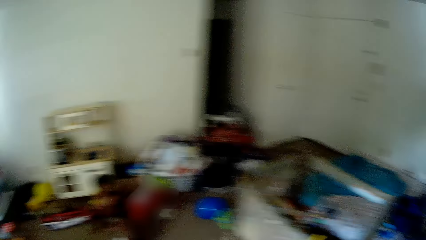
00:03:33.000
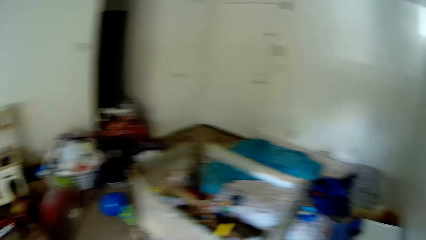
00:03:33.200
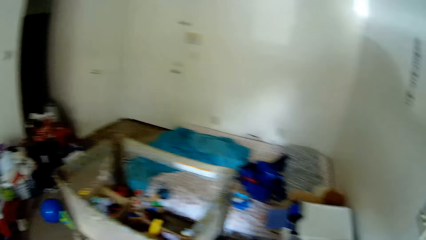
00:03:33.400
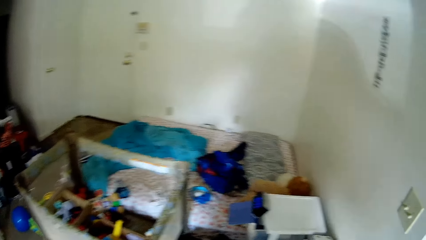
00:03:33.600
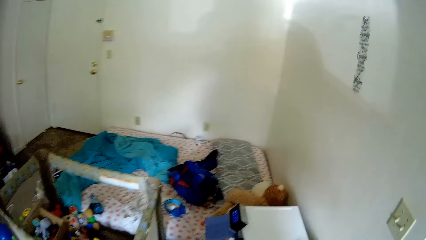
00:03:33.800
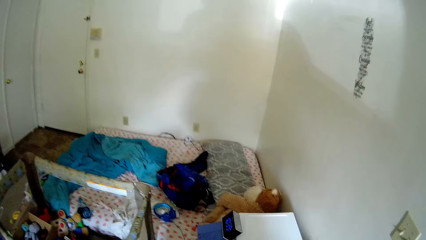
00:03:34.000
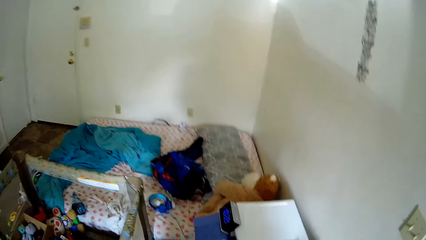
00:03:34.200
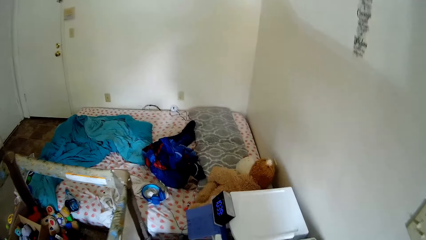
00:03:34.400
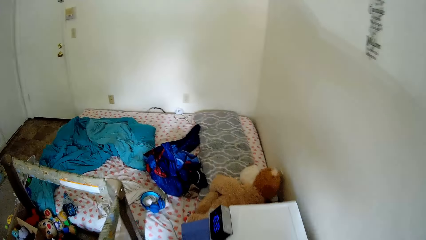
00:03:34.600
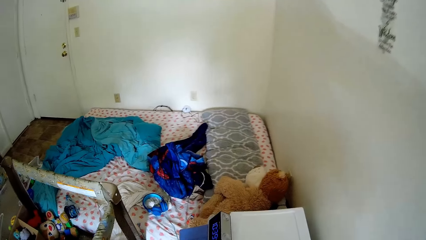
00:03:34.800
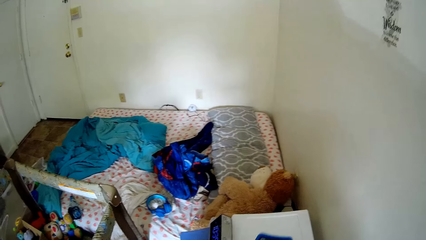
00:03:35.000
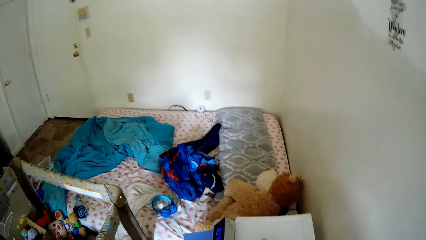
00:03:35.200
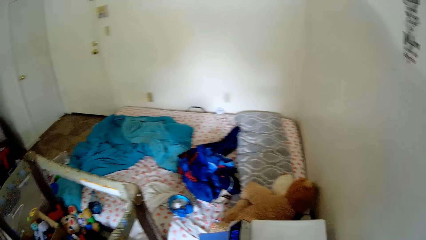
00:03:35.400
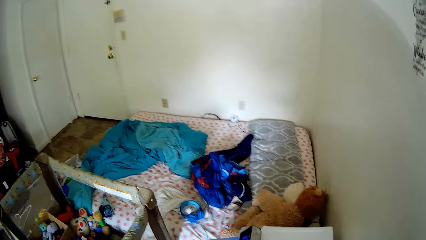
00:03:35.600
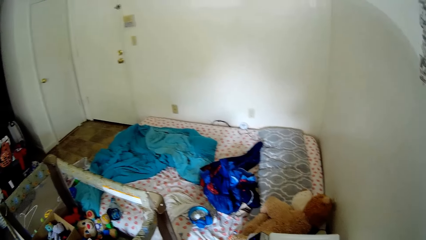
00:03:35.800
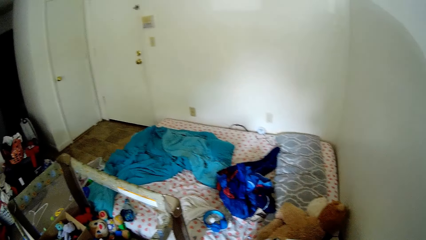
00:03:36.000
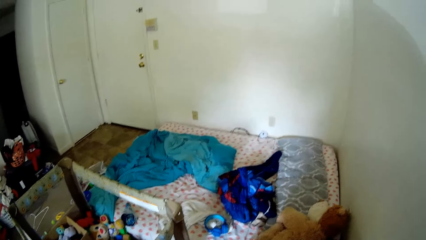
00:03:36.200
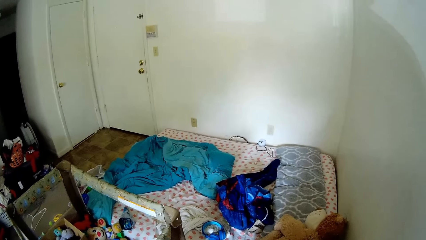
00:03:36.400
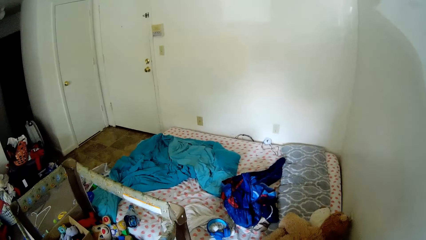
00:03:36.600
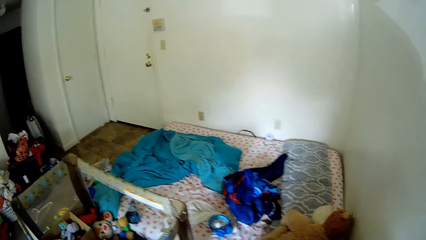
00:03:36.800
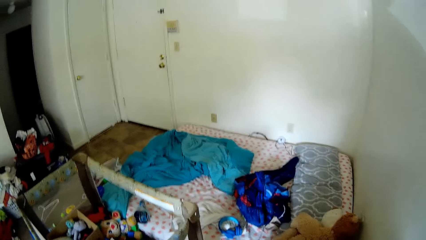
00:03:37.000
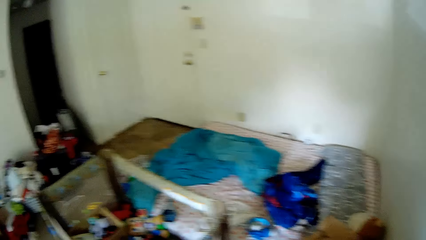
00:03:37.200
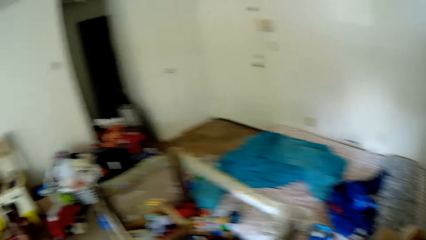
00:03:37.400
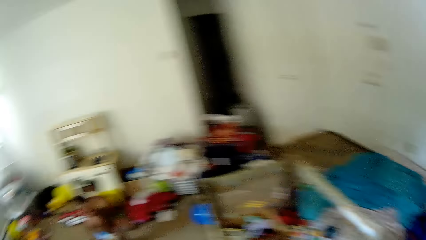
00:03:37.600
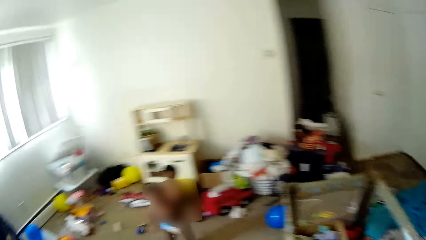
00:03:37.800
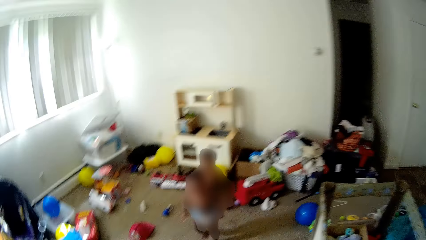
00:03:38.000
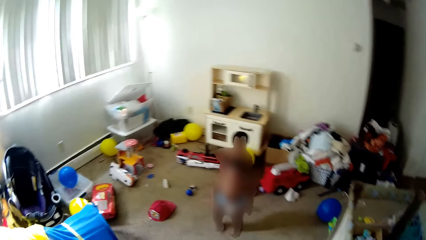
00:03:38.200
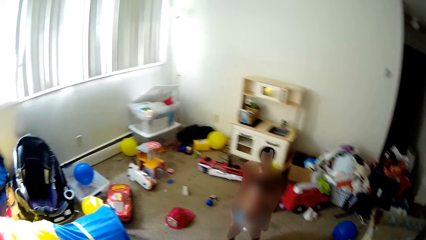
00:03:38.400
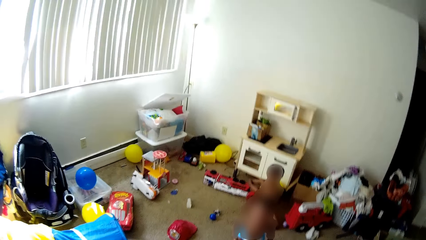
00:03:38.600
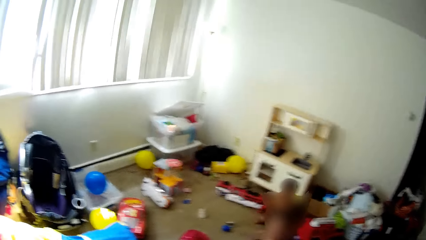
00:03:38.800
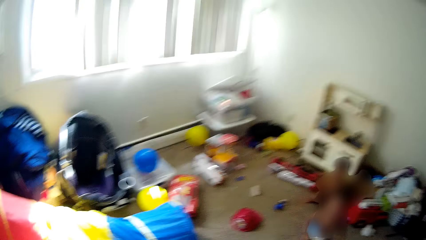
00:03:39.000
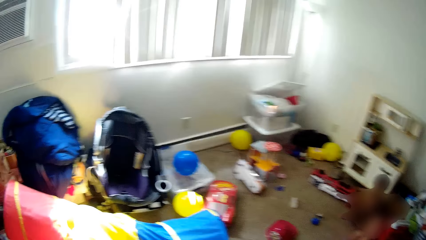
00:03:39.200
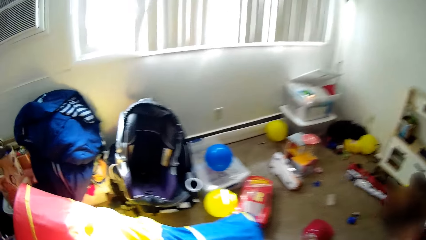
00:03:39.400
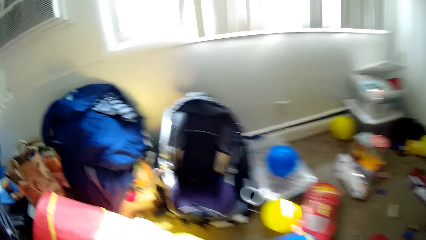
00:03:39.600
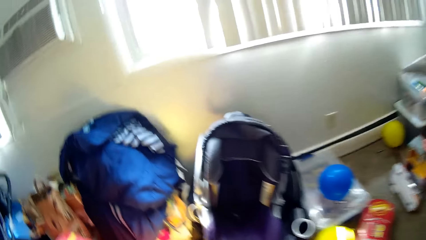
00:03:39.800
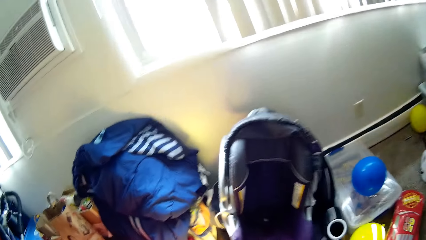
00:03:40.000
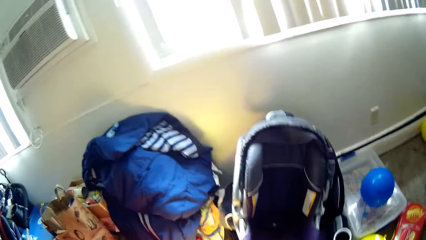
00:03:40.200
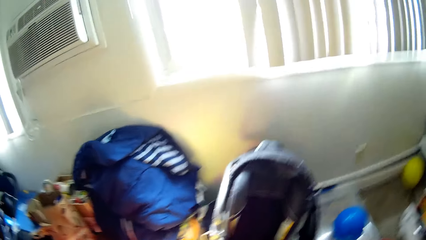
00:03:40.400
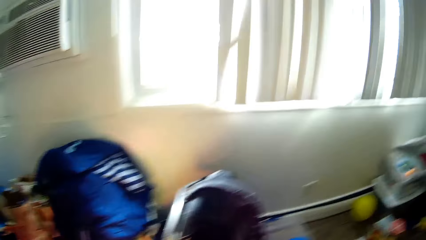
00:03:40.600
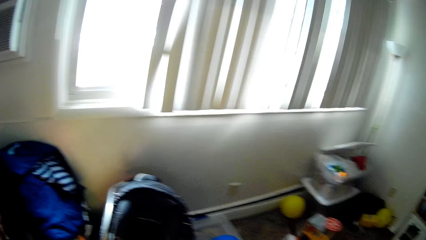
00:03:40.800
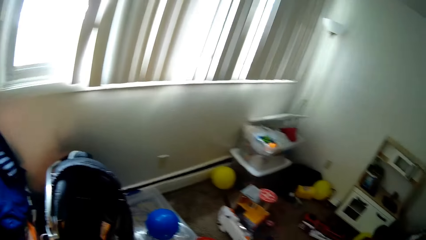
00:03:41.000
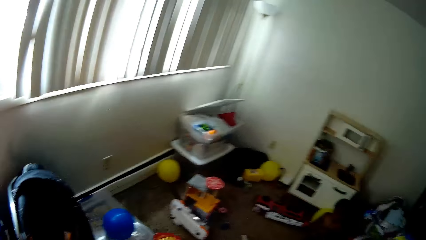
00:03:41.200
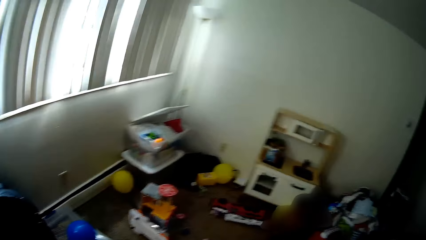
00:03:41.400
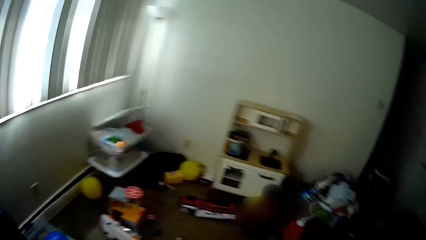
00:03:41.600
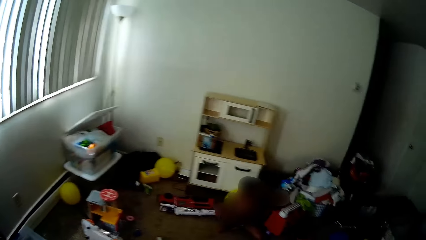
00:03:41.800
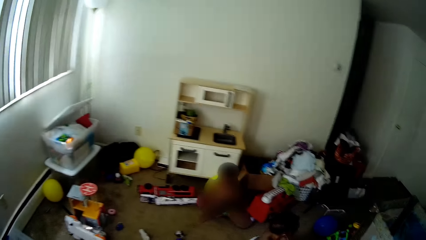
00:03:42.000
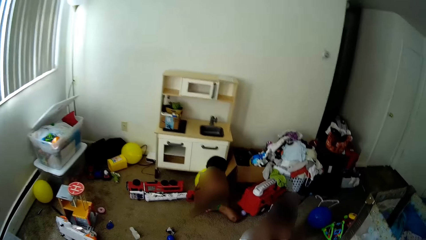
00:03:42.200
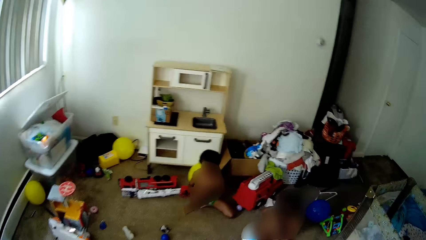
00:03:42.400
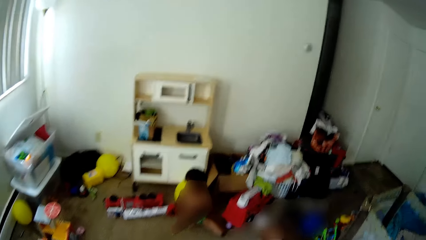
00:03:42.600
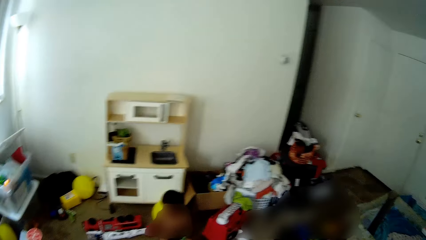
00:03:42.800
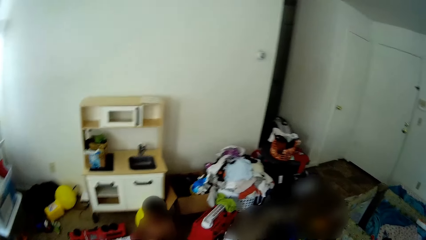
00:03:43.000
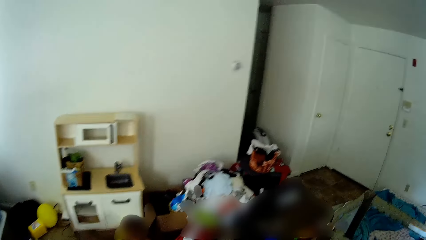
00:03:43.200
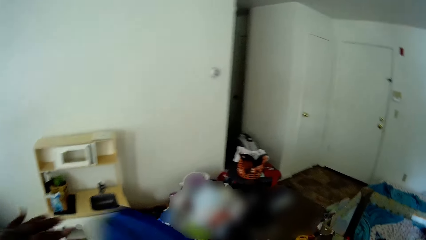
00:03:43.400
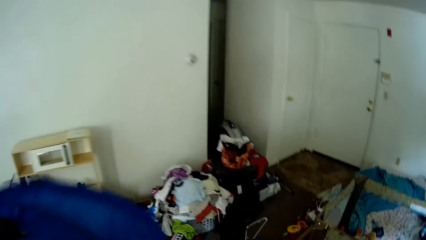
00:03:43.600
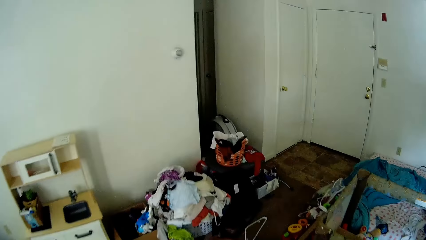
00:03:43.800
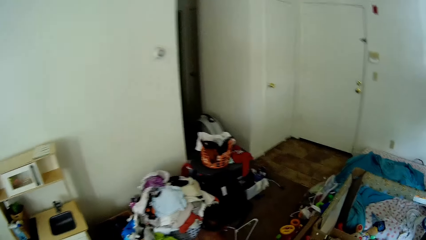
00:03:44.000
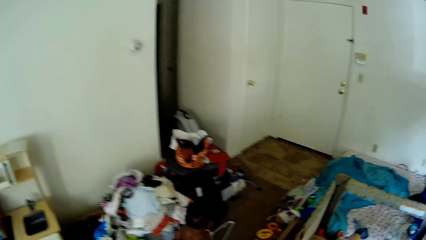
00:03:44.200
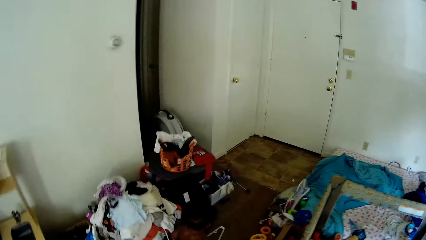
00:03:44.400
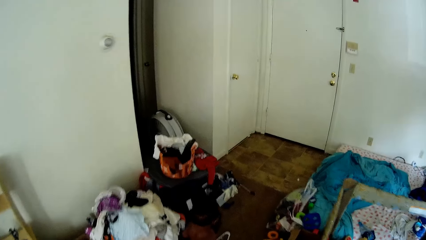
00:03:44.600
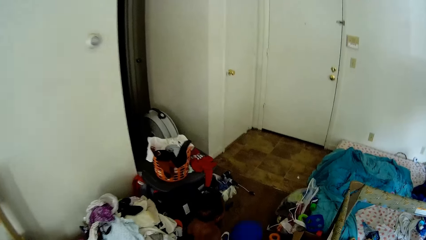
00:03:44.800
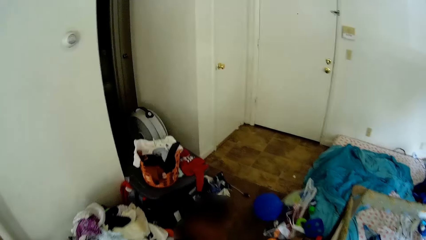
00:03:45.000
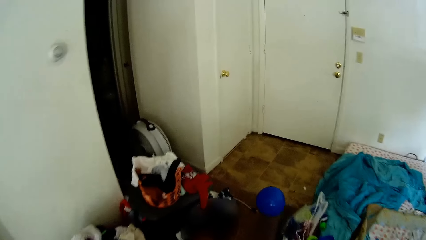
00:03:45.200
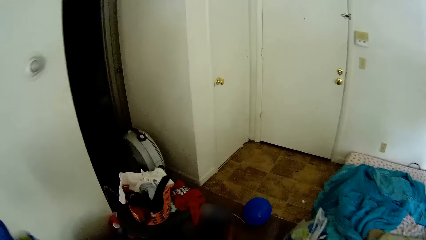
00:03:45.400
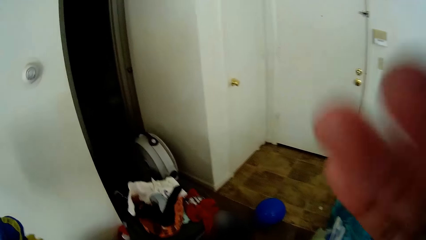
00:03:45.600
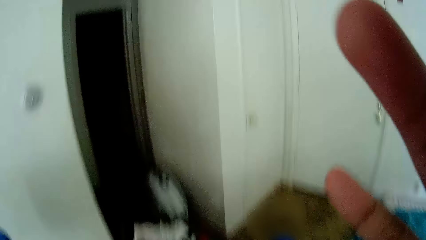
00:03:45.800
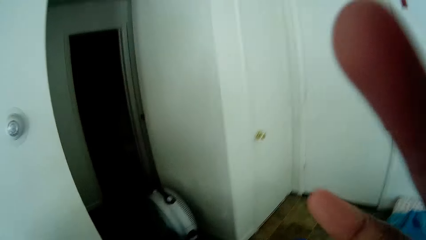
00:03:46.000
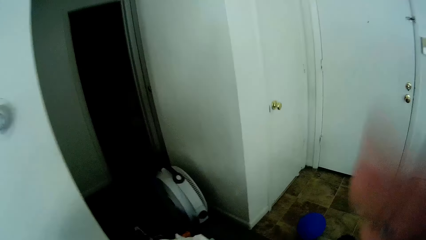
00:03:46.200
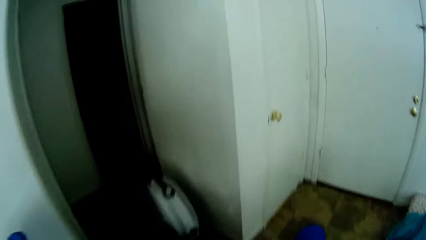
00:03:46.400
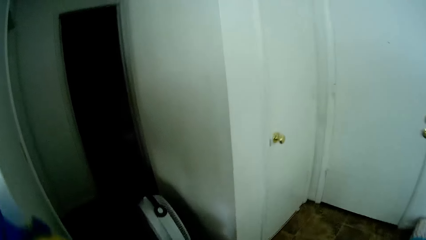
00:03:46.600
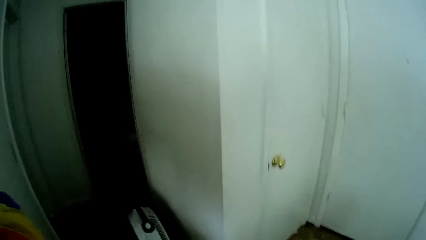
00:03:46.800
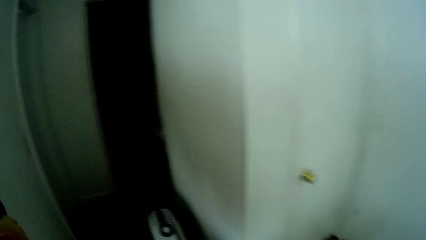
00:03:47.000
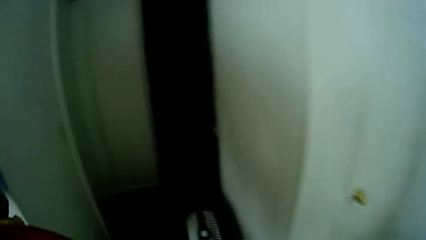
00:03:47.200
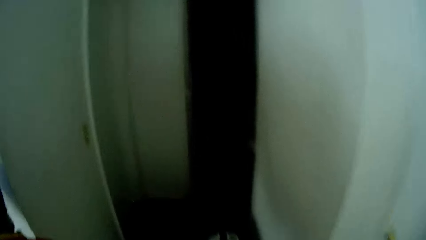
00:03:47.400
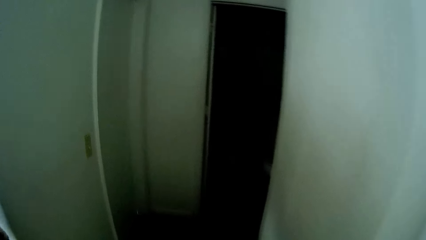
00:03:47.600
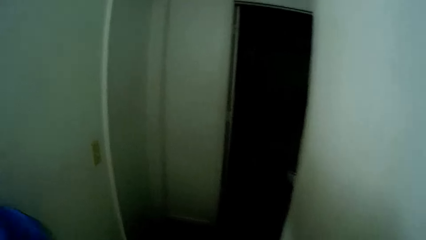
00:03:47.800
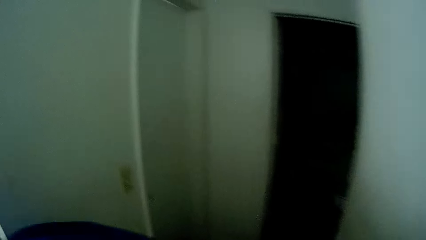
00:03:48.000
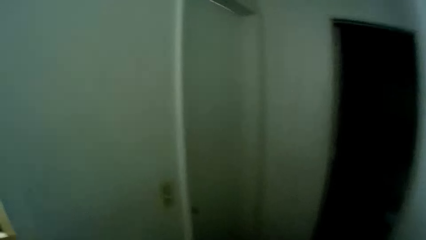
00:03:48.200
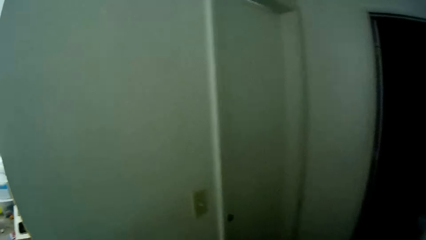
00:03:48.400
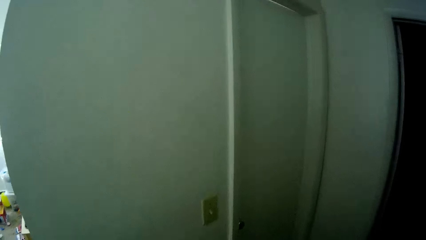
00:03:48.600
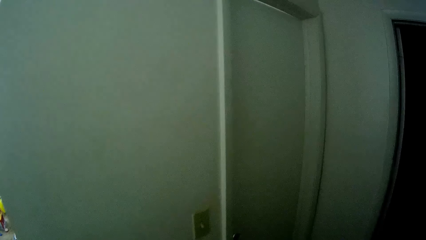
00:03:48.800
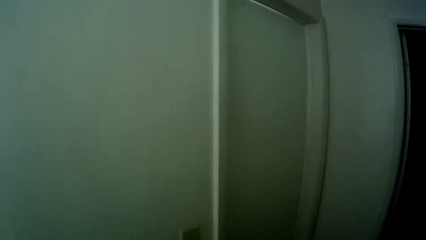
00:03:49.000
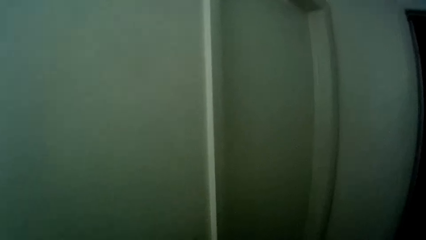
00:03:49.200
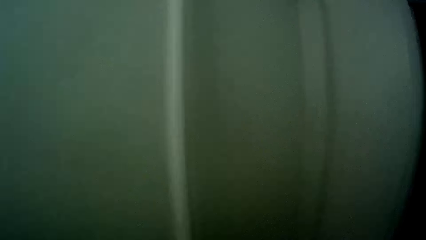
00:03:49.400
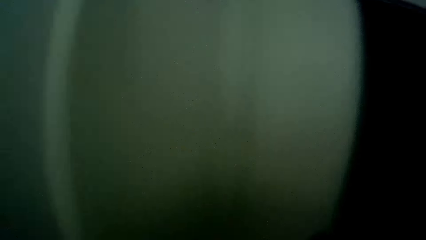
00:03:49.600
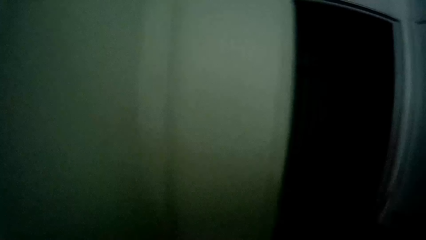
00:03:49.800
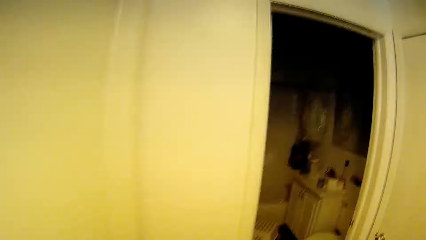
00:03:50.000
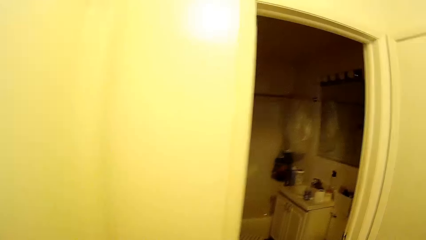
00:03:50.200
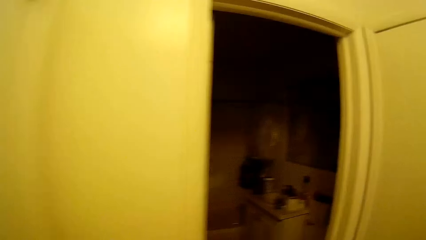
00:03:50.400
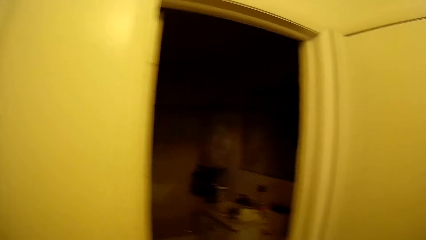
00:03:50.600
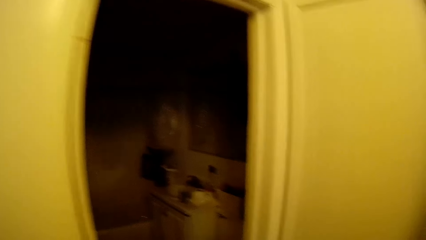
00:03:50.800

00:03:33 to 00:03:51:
The camera wearer walks around. She drops a container on a scale with her right hand. She holds a bag with both hands. She adjusts the camera with her right hand. She walks around.
